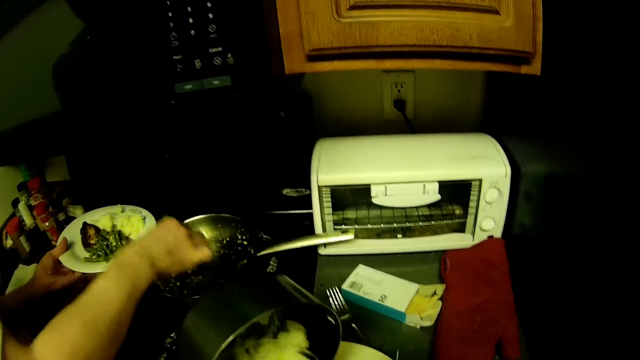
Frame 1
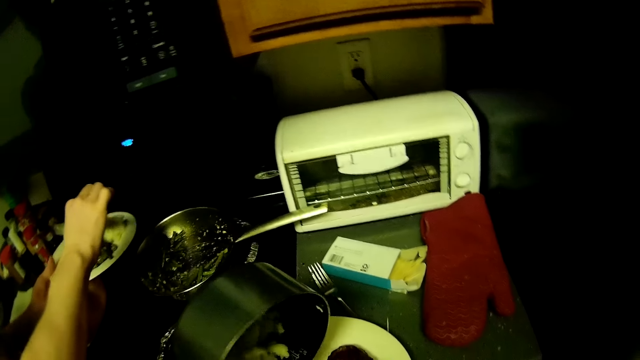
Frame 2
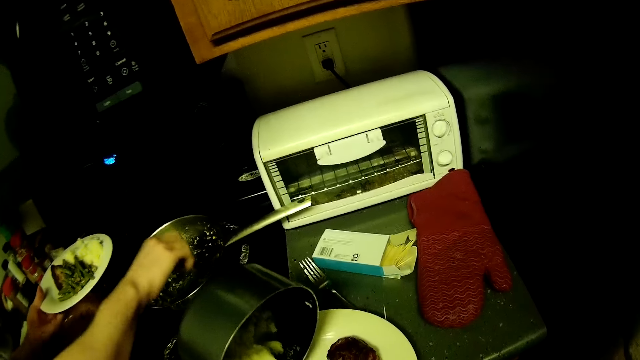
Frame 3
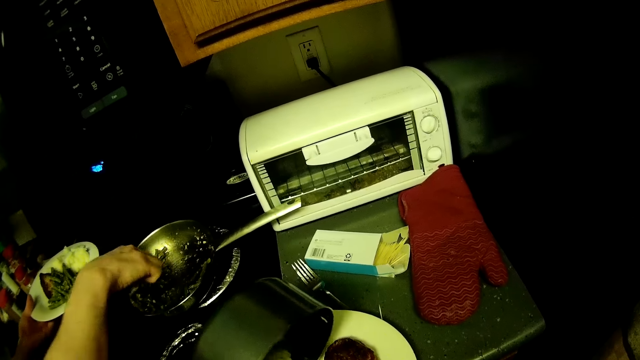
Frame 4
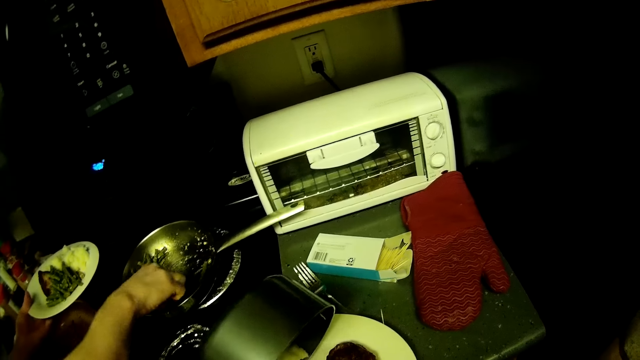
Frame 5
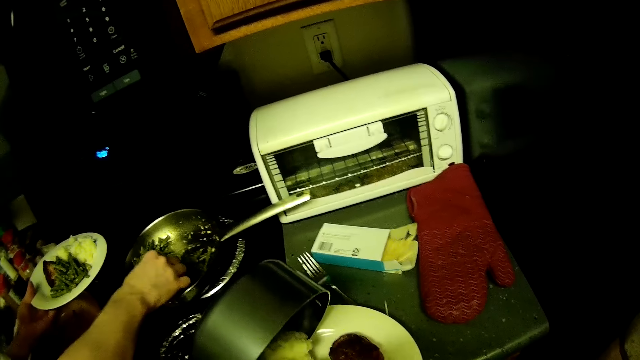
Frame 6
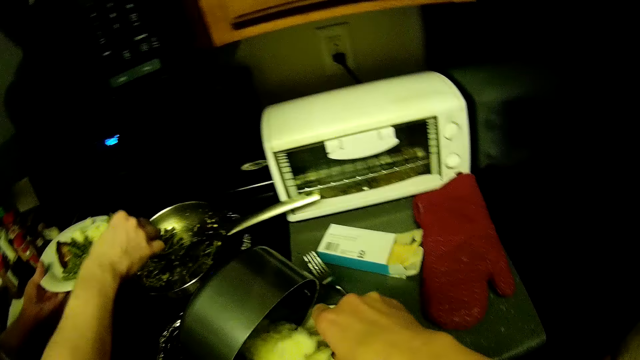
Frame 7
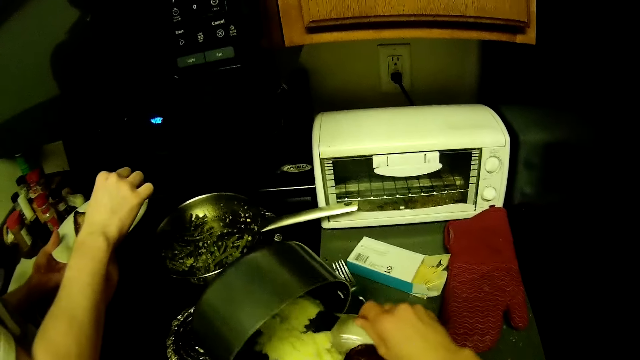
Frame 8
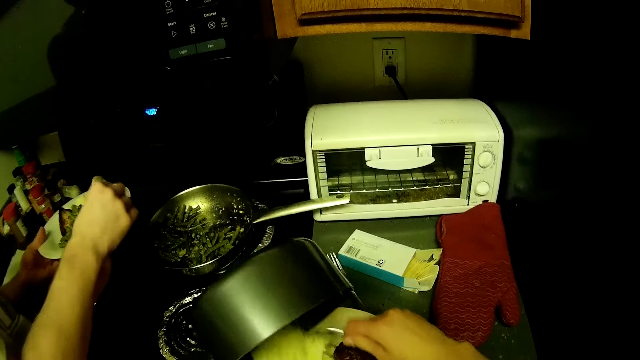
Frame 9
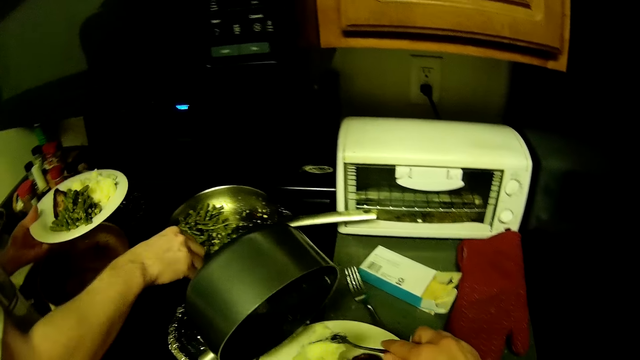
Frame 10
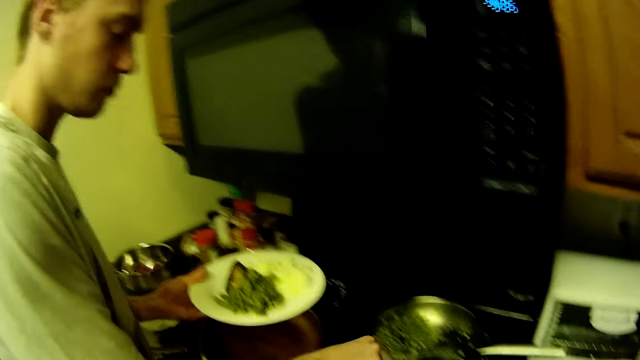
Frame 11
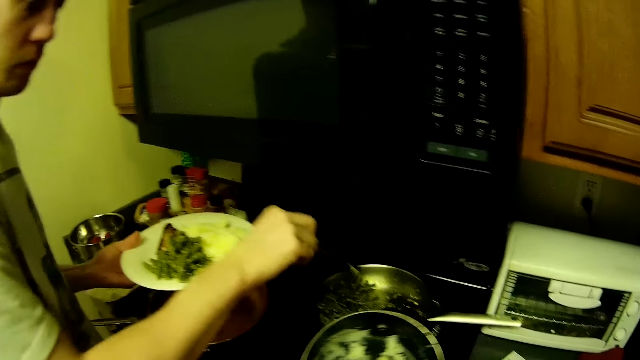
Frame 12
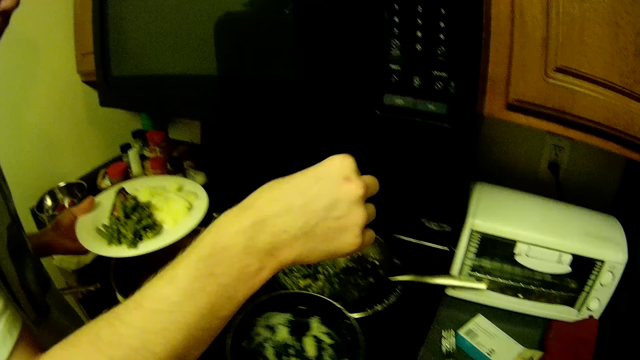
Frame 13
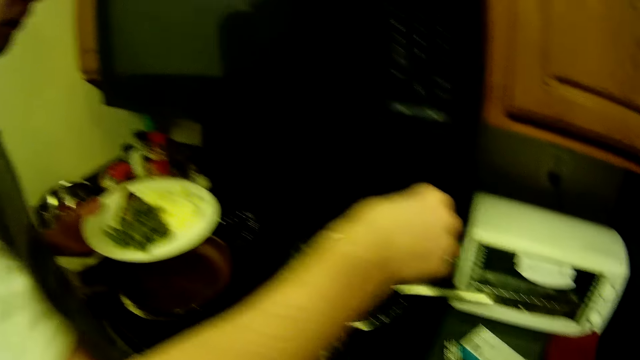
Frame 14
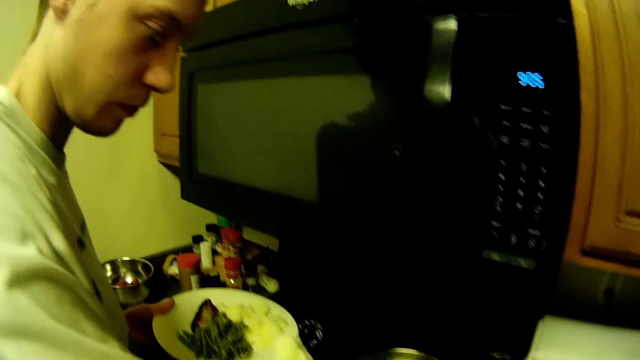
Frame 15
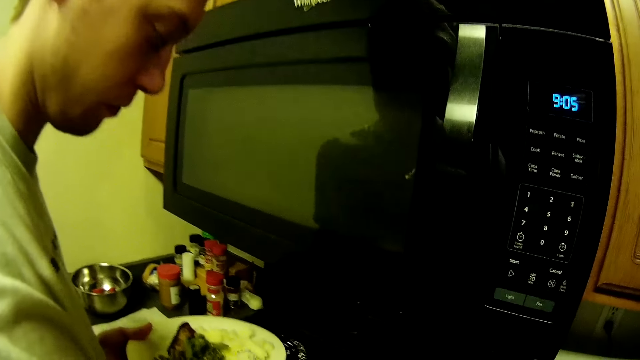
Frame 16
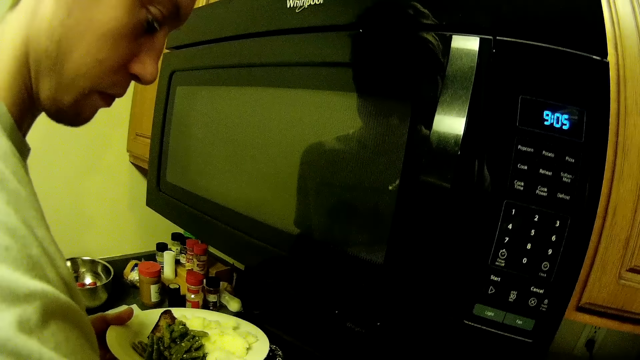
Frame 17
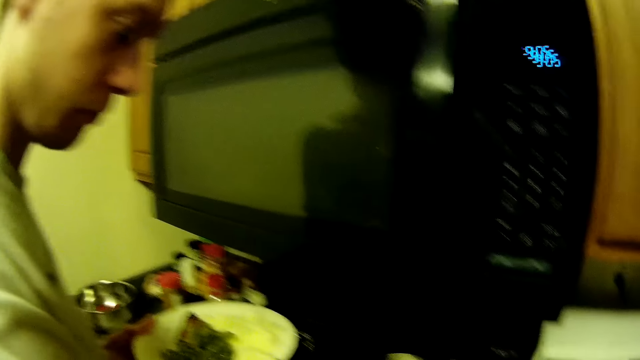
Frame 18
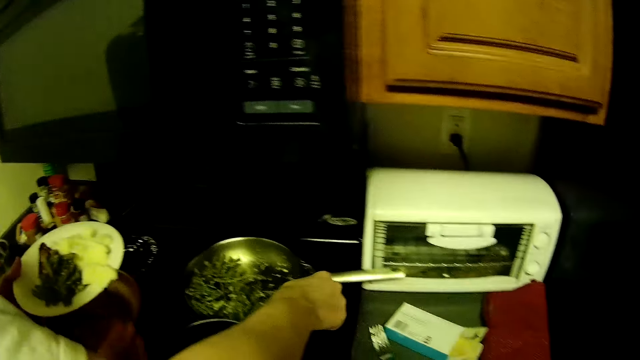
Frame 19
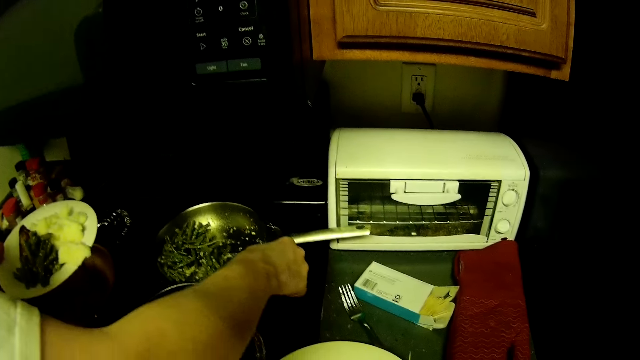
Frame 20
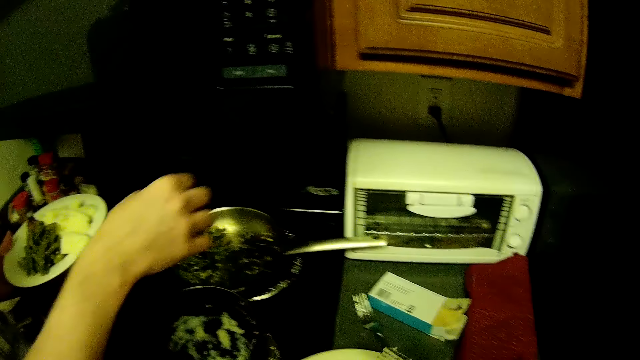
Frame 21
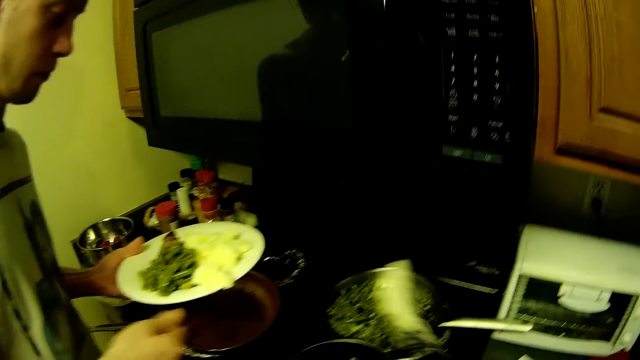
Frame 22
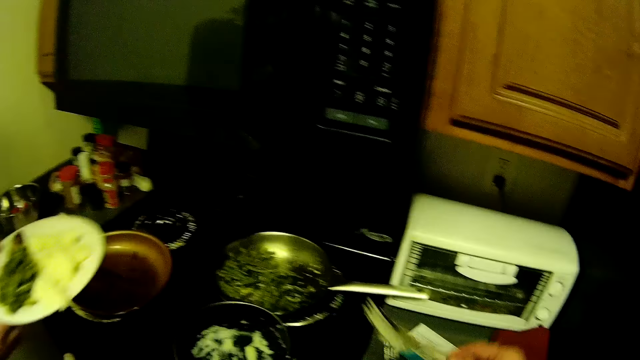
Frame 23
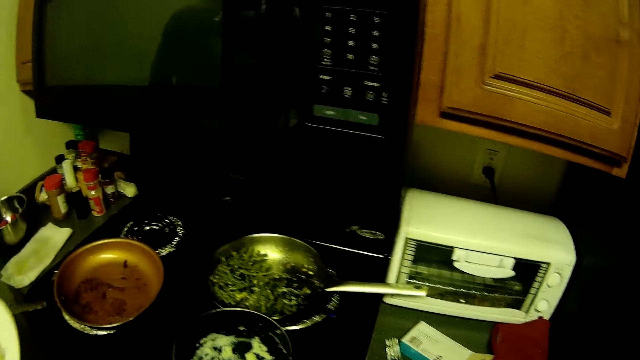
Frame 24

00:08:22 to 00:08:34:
A person puts food in the plate. The camera wearer dishes the mashed rice into the plate on the kitchen countertop with his right hand. The person scoops food from the cooking pot. The person puts food in the plate. The camera wearer looks around. The person places the spoon in the food.

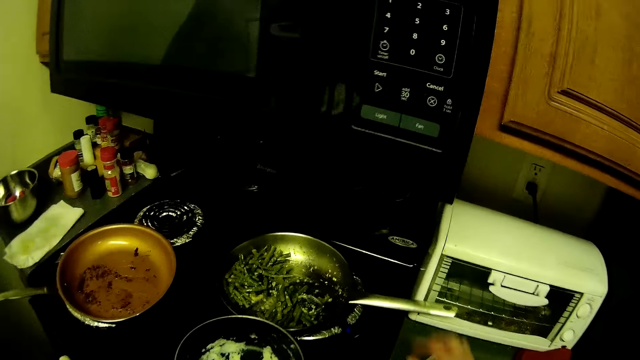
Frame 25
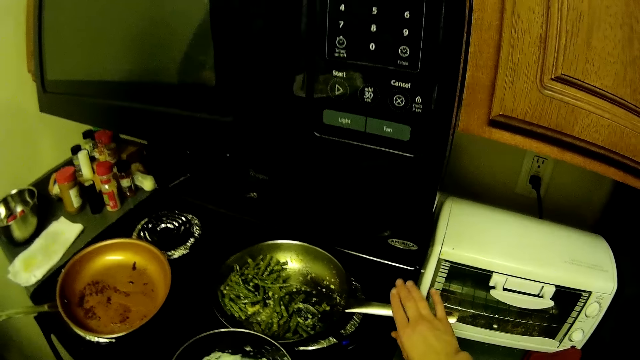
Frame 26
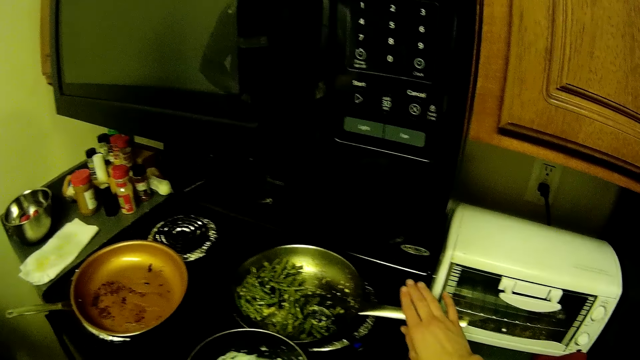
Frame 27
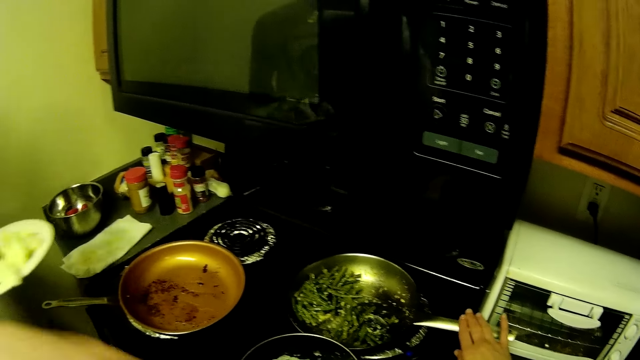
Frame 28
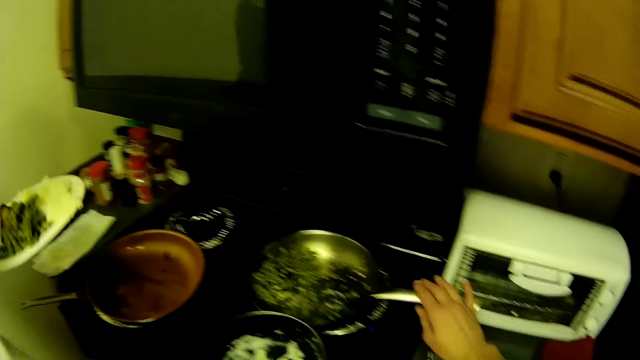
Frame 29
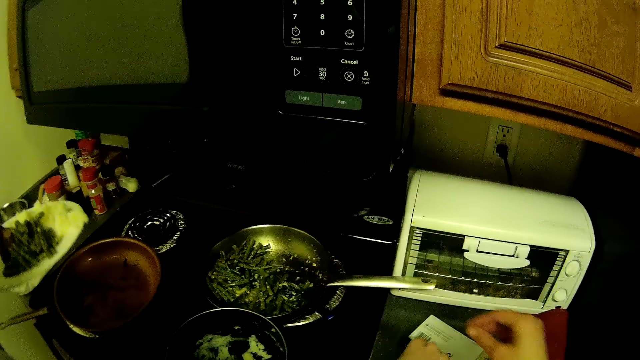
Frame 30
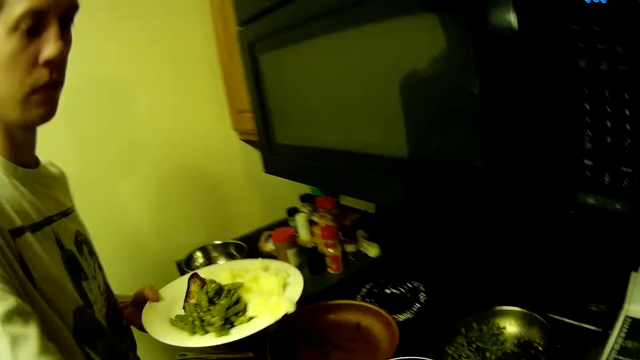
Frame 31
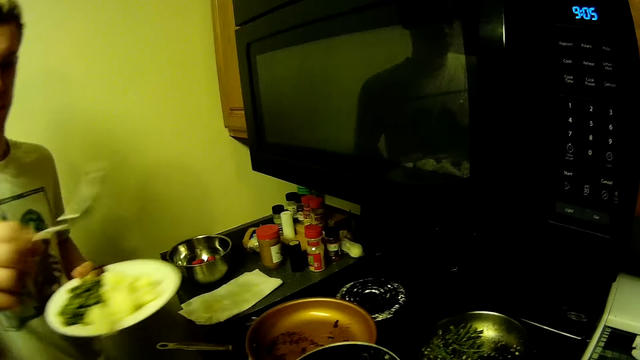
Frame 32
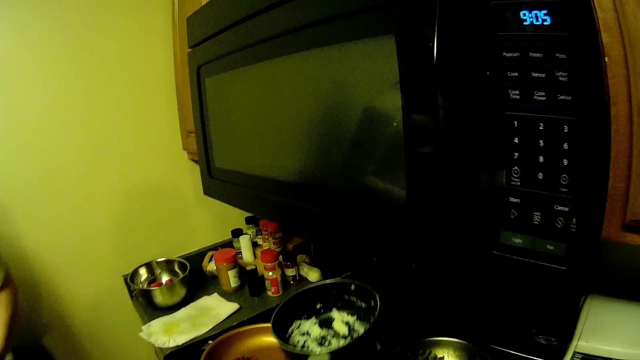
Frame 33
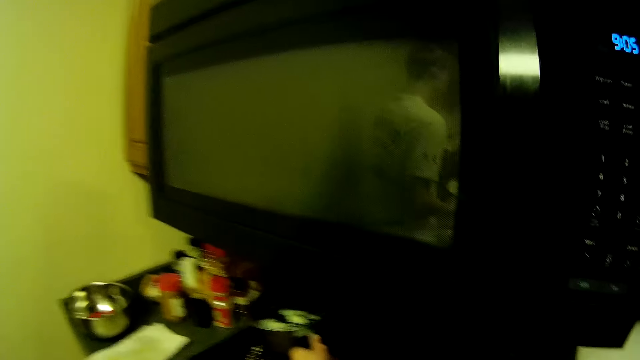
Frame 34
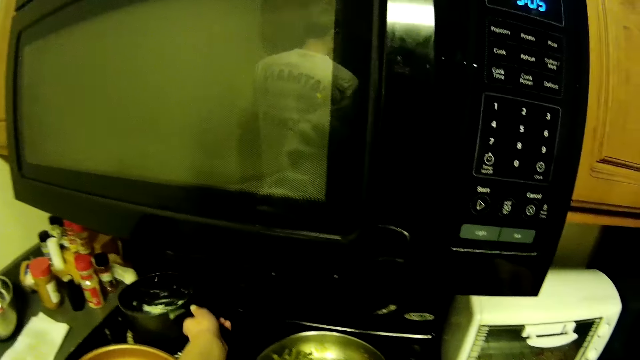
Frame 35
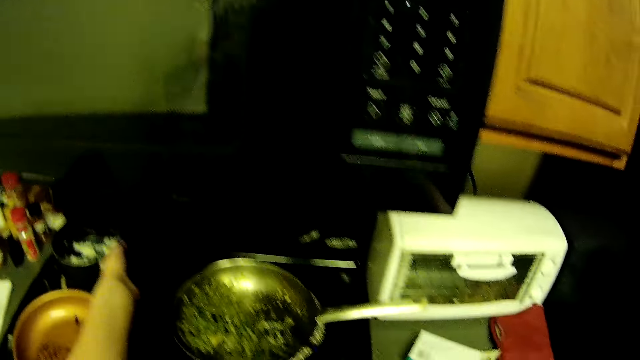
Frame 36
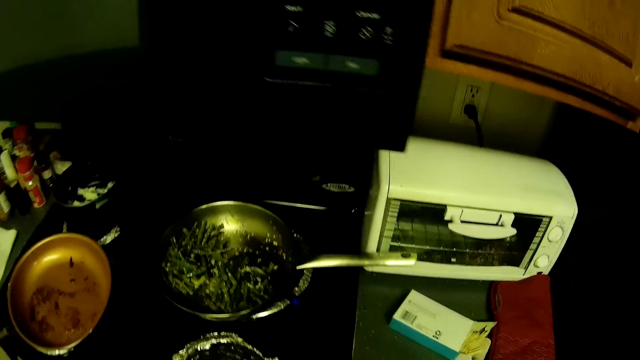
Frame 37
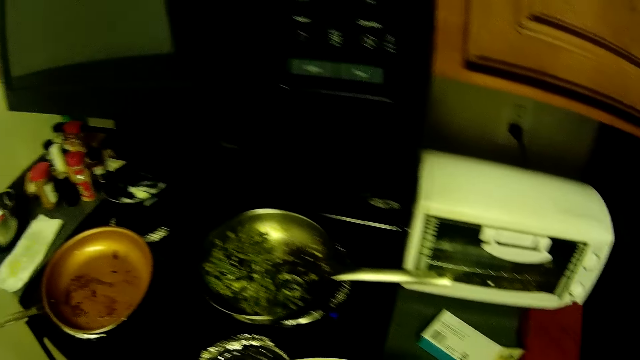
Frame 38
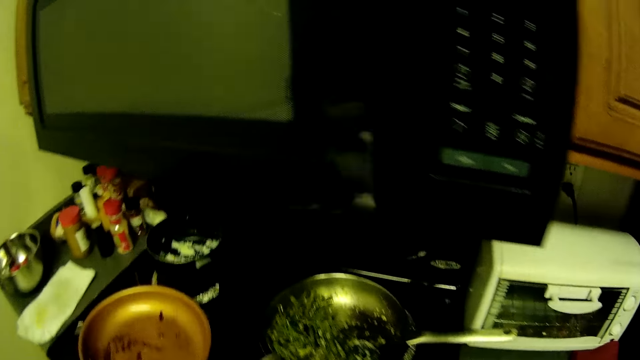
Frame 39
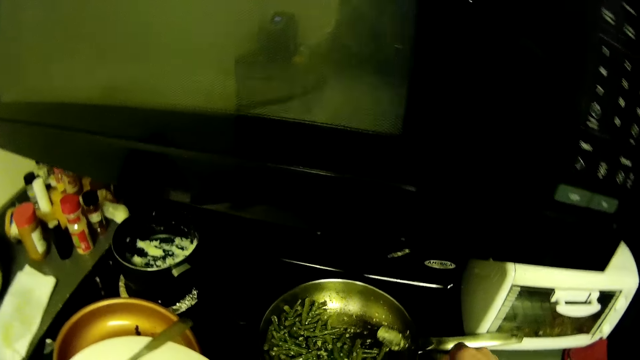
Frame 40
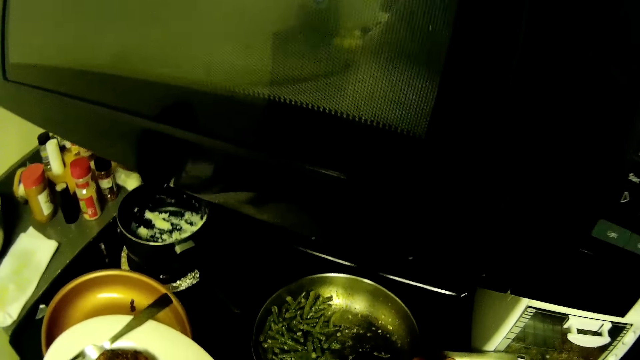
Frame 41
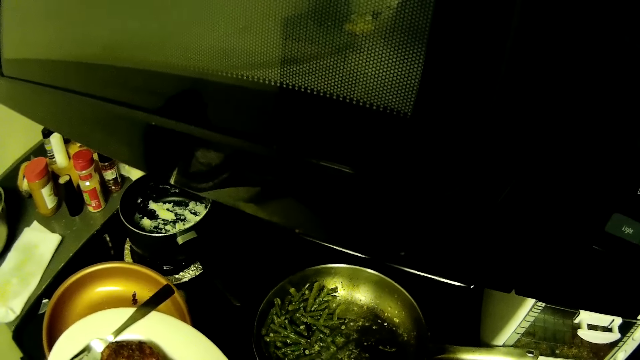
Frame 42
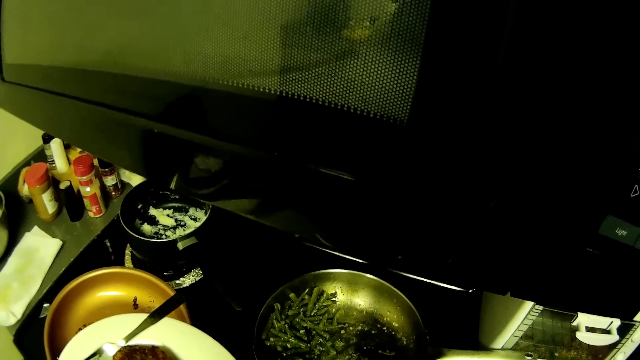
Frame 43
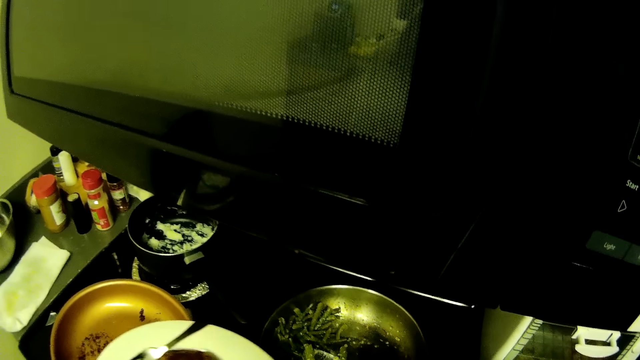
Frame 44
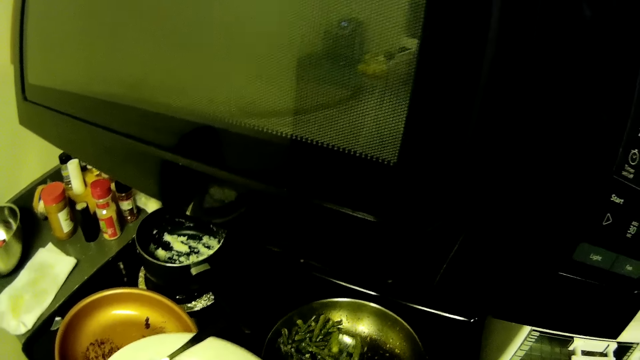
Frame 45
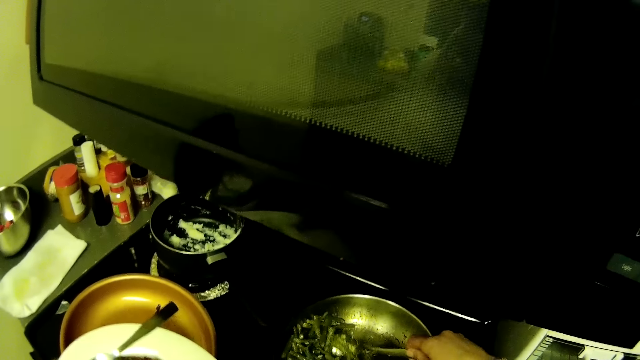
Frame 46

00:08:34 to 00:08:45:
The camera wearer places his right hand on the handle of the frypan. The man picks up a fork from the kitchen countertop with his right hand. The camera wearer drops the pot of mashed rice on a gas cooker with his left hand. He picks vegetables from the frypan with a spoon in his right hand.
